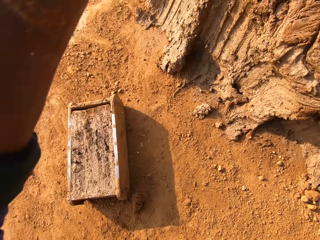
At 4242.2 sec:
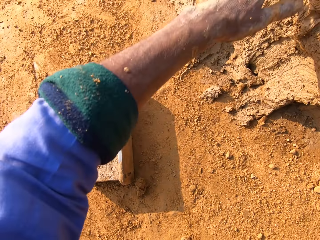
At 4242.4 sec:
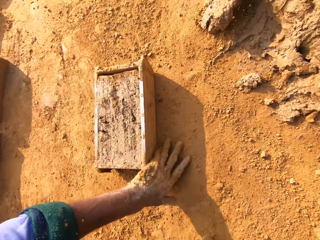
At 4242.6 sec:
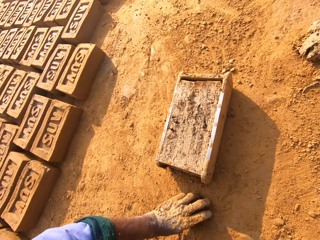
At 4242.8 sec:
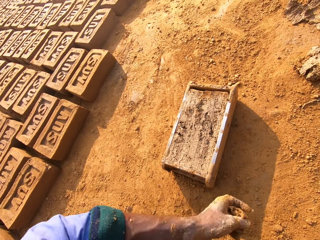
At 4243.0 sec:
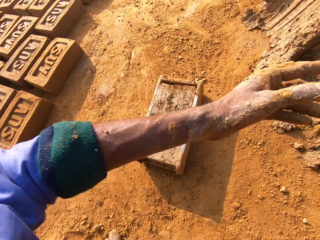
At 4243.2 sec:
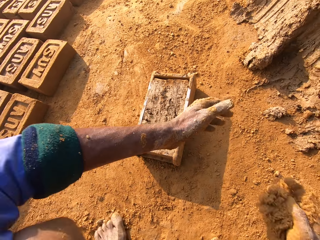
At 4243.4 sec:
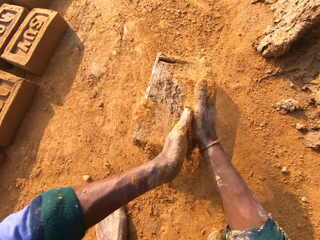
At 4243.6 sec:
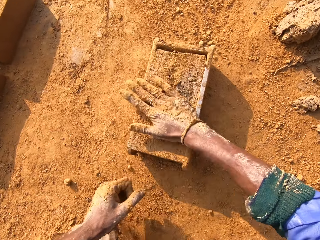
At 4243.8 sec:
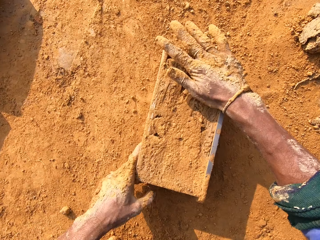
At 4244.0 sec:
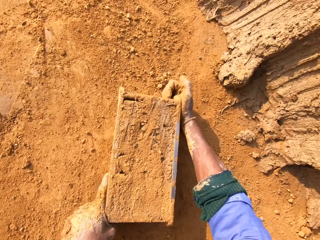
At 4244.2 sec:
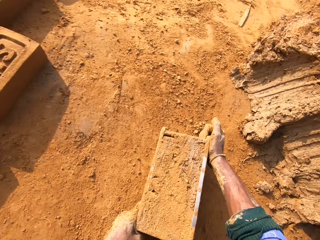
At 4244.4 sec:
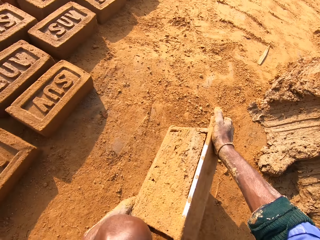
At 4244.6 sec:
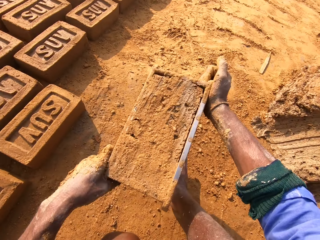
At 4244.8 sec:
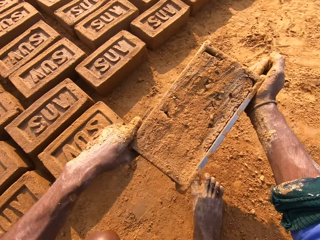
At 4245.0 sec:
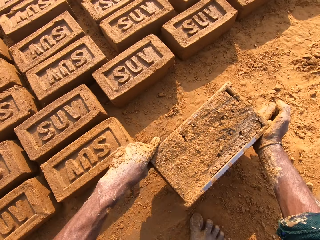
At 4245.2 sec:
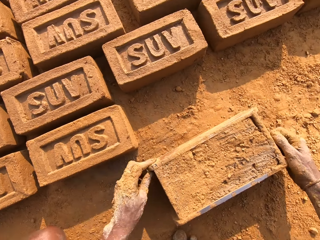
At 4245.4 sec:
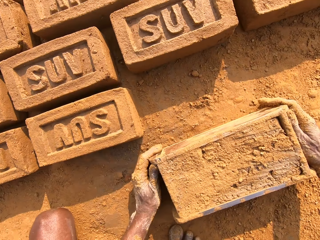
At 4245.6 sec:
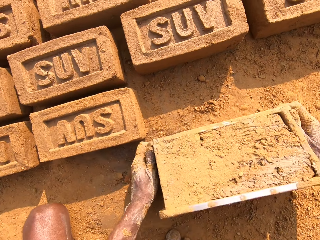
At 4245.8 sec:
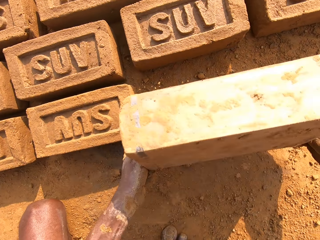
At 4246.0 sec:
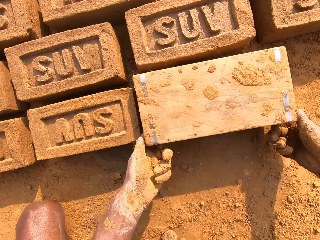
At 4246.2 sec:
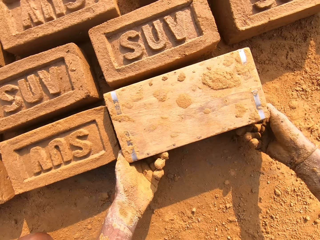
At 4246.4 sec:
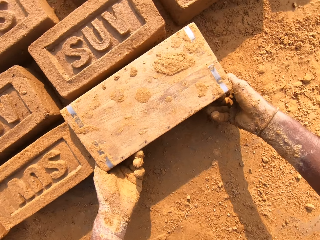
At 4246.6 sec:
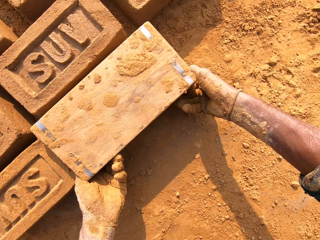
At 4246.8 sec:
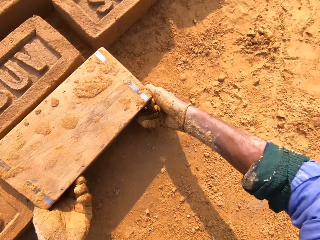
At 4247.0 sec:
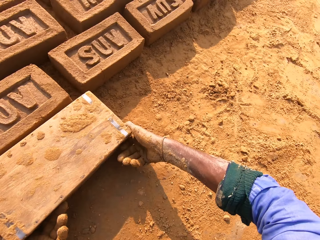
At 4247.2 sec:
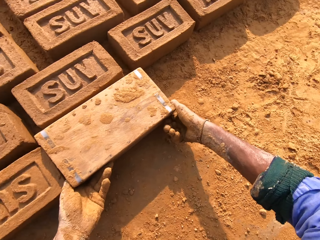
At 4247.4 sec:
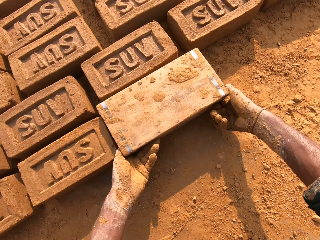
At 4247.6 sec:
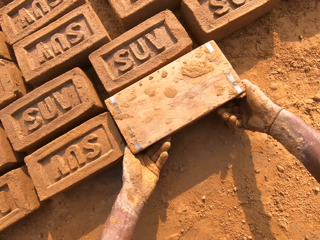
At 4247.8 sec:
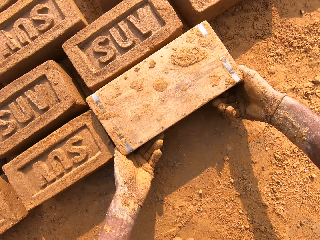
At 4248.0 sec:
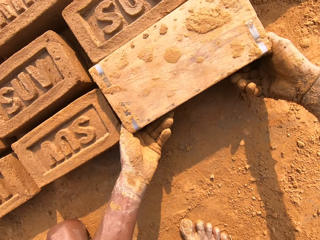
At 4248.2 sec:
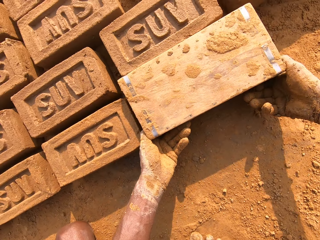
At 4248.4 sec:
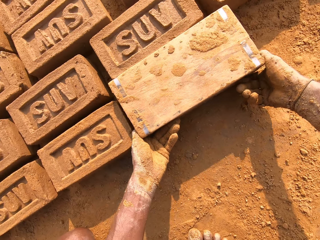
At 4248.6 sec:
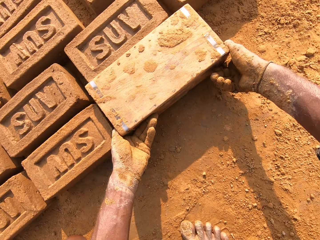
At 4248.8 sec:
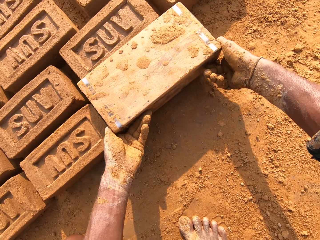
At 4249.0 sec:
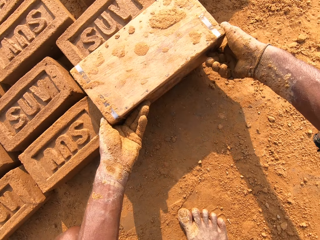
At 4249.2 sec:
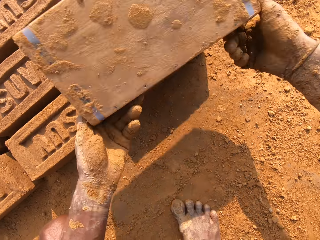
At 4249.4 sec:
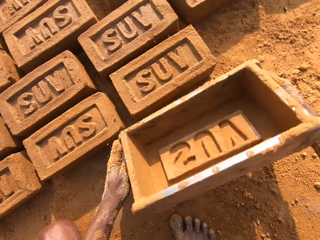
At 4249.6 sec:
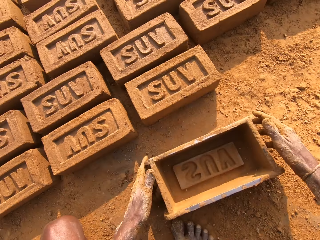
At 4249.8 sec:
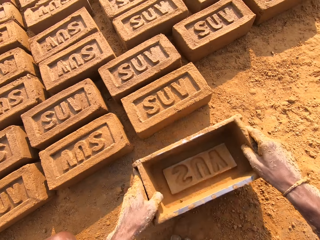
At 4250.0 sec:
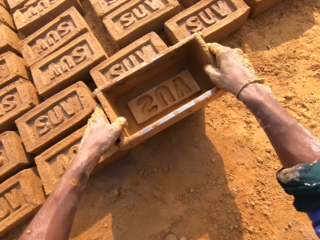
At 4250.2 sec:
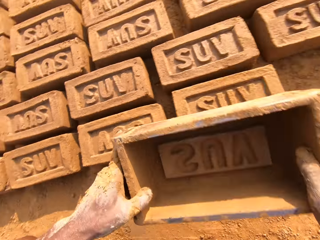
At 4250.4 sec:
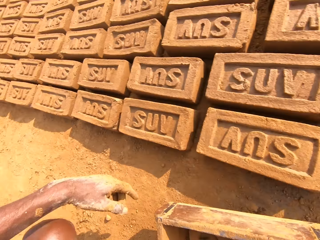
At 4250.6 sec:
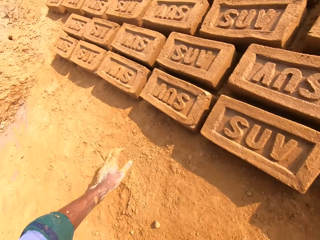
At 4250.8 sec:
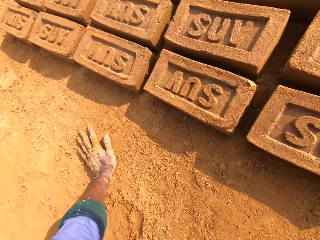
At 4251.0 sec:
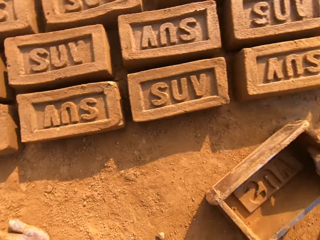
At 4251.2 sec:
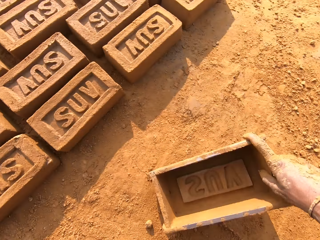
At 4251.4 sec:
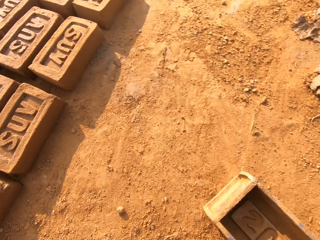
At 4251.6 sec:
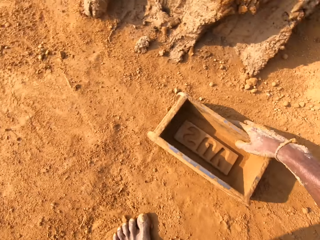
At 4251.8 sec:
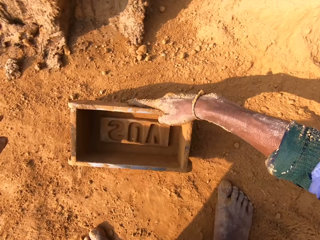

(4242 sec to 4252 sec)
The camera wearer throws extra clay on the clay heap. They pick up sand and put the sand on the brick. They pick up a brick molder or molding box, carry the brick molder, and put the brick molder down. They pick up the brick molder, pour clay from the molding box, and remove the brick from the brick molder. They remove the brick mold from the clay brick.

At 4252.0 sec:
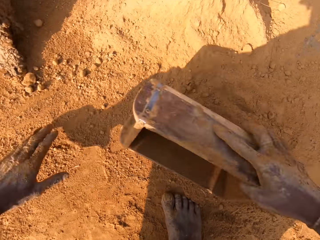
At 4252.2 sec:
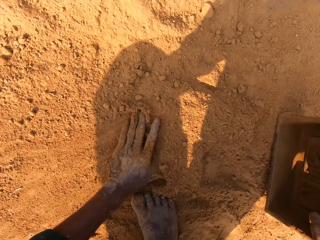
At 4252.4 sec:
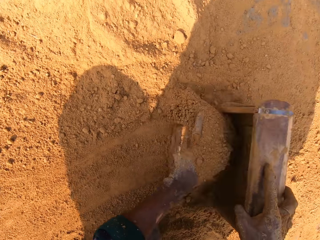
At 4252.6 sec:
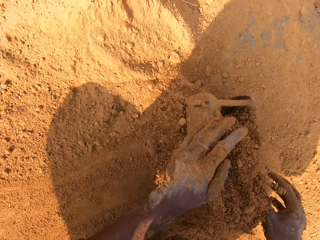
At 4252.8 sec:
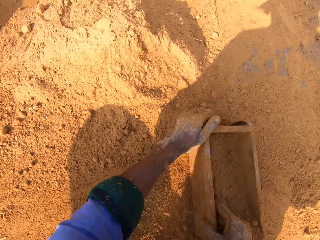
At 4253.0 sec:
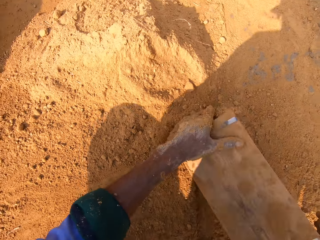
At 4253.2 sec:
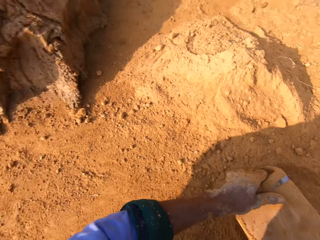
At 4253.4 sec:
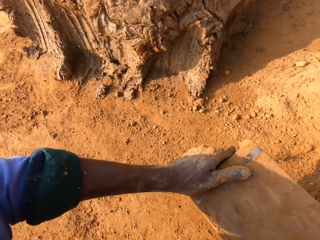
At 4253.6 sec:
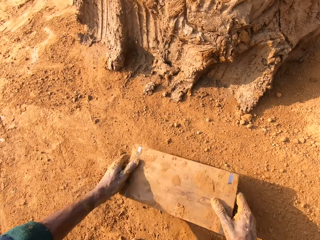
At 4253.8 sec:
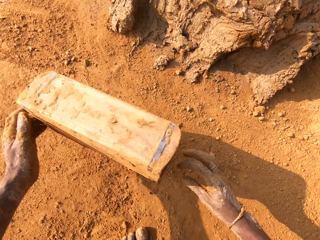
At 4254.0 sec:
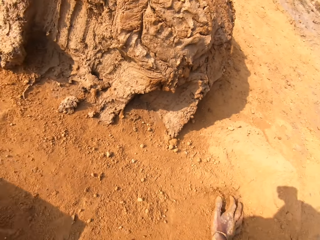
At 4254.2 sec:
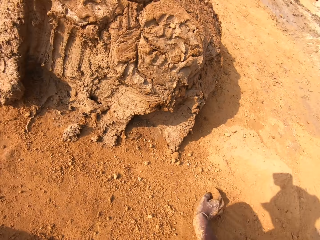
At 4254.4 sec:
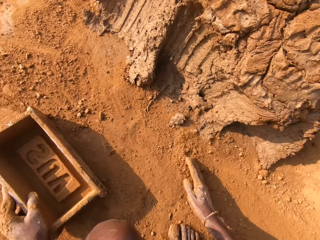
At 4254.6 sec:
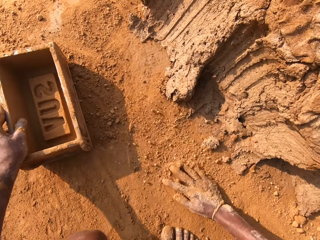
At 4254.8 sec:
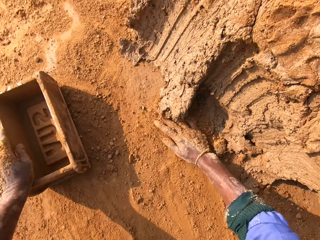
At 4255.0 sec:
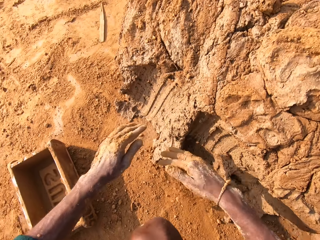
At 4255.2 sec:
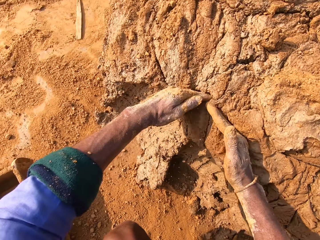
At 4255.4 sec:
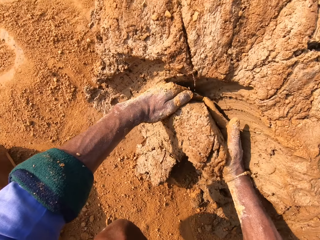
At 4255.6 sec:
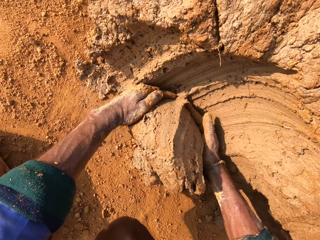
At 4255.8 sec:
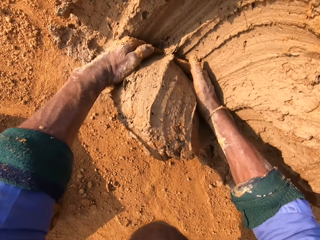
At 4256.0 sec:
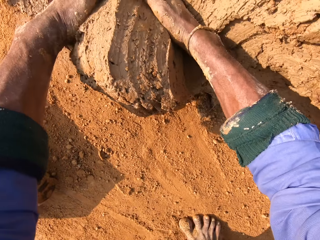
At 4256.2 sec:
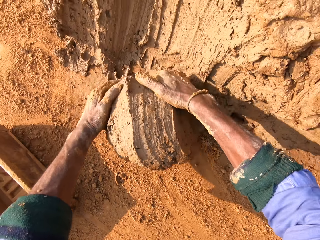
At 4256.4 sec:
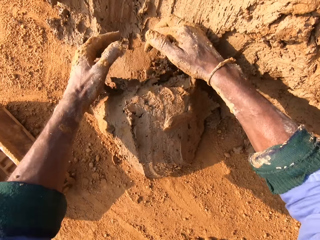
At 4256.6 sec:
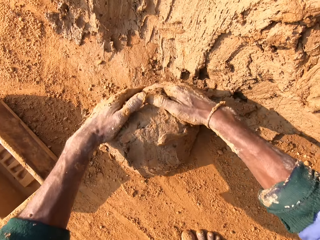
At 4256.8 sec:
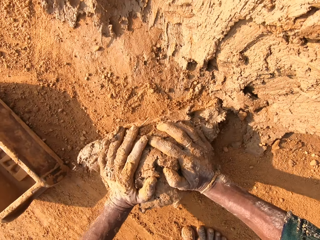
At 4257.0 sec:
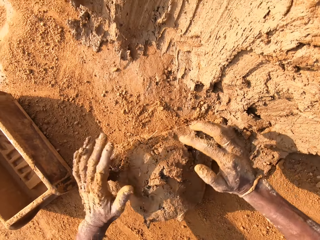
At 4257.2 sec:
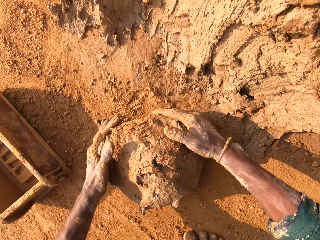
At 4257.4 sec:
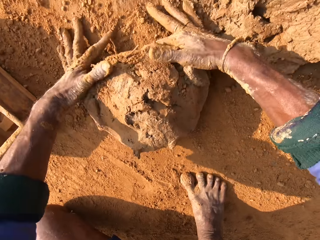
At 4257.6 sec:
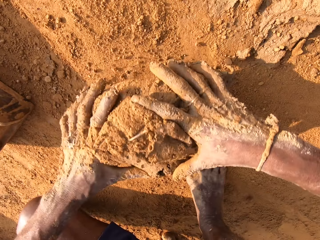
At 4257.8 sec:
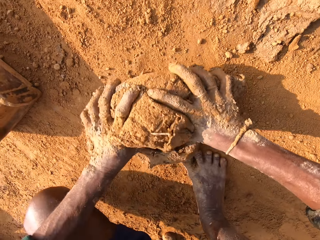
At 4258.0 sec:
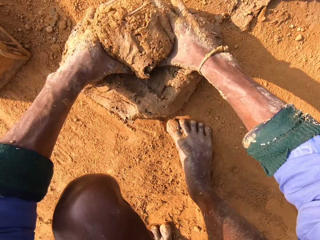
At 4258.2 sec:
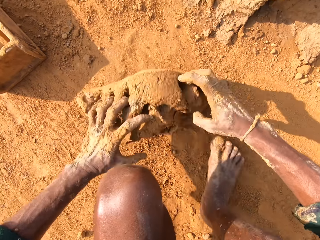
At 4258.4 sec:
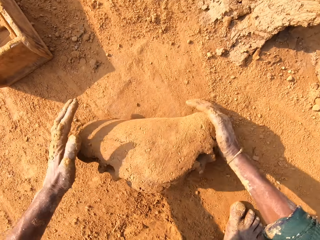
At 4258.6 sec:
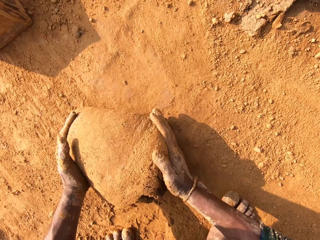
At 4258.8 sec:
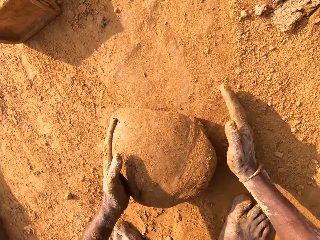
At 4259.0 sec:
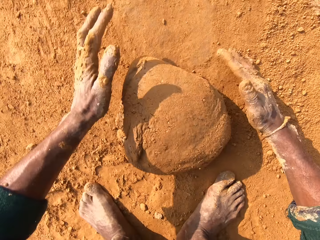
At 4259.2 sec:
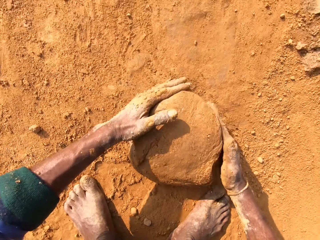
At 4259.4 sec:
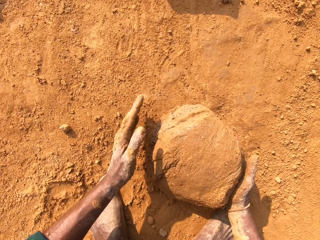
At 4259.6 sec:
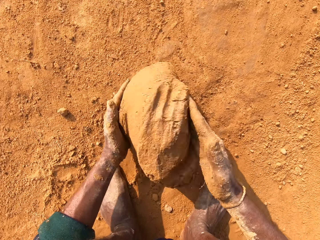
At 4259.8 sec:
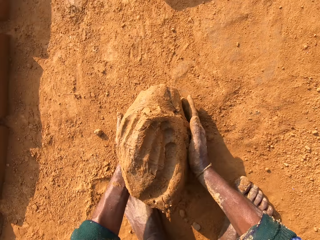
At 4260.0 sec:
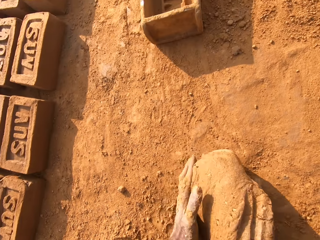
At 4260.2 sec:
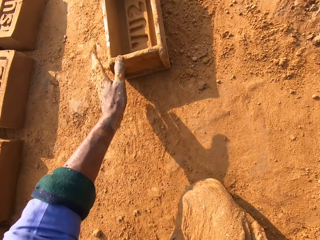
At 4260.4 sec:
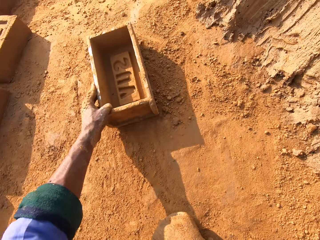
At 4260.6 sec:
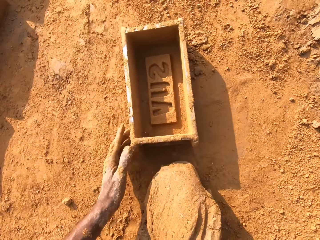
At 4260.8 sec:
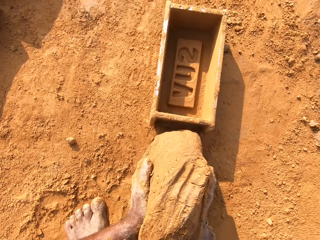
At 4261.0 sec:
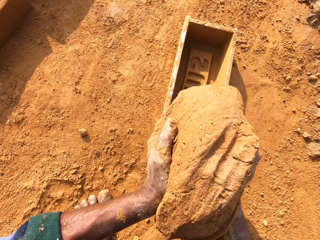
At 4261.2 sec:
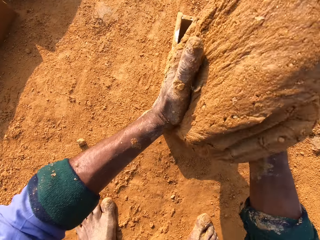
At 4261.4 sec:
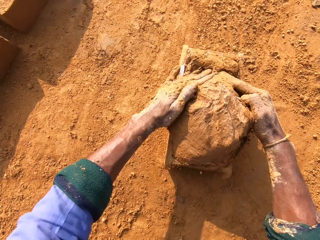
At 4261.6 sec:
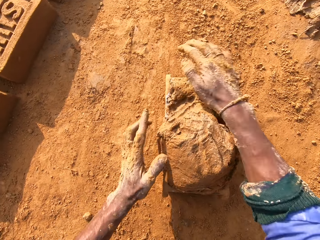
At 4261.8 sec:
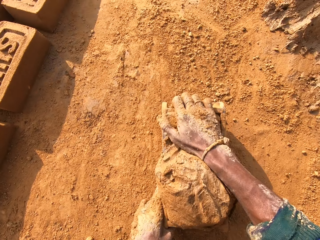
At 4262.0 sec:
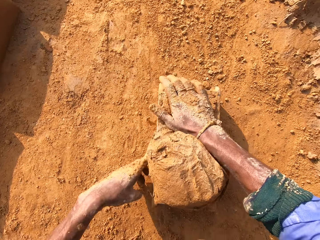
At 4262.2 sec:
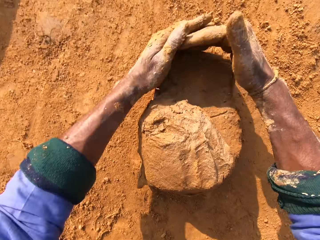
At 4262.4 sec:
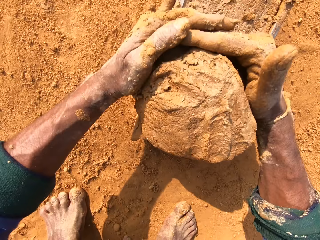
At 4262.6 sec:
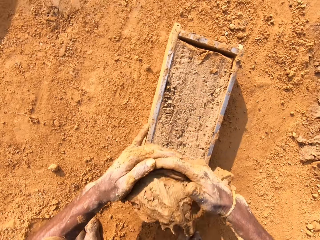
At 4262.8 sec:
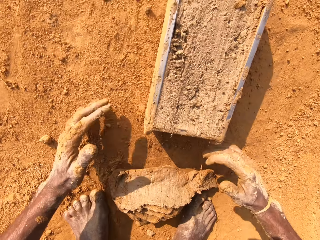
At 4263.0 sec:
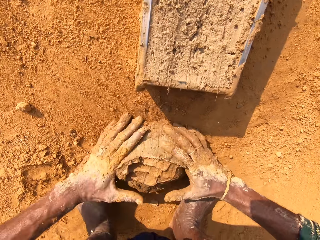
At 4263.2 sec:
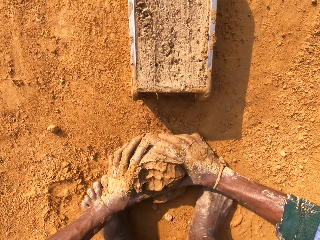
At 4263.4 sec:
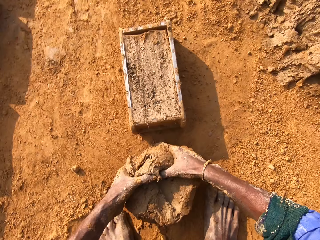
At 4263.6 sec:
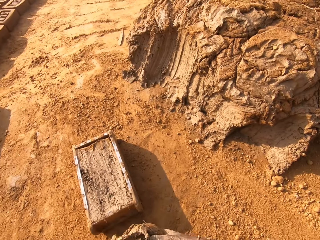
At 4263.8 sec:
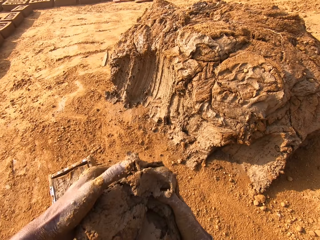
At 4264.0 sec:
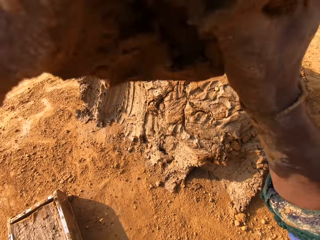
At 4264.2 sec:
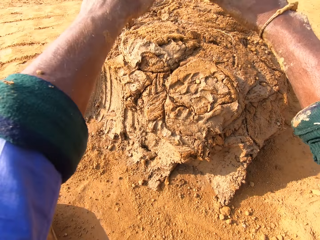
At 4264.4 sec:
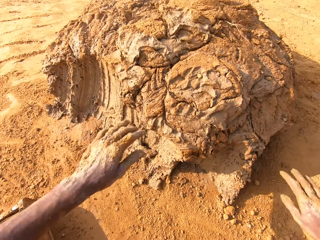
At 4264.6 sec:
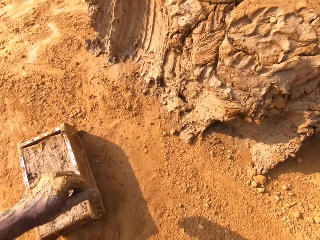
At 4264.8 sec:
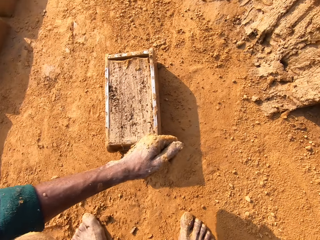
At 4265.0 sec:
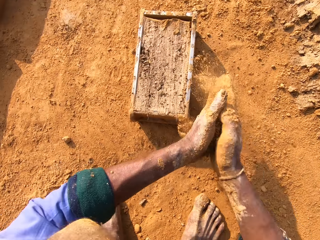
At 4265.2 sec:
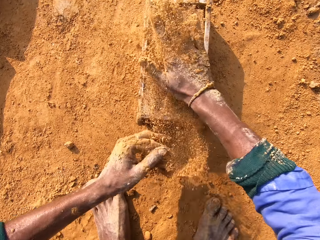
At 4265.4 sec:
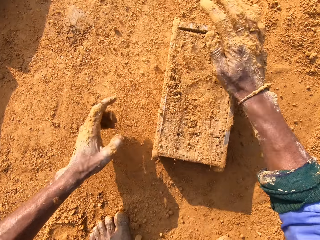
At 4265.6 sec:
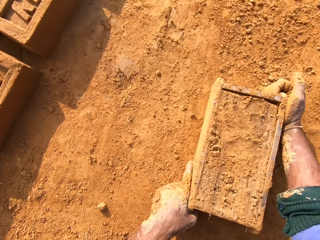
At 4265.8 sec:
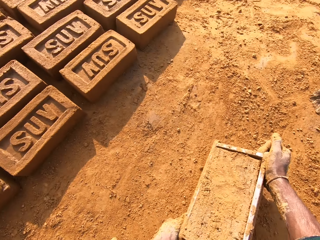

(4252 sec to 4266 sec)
The camera wearer touches soil. They put sand into the brick mold and remove the sand from the brick mold. They scoop the clay and cut the soil with hands. They roll the clay, put the clay inside the brick mold, remove excess clay, and put back the clay.
